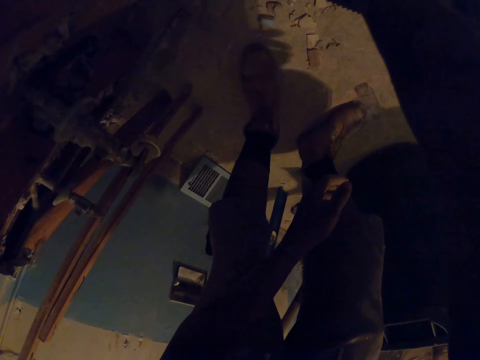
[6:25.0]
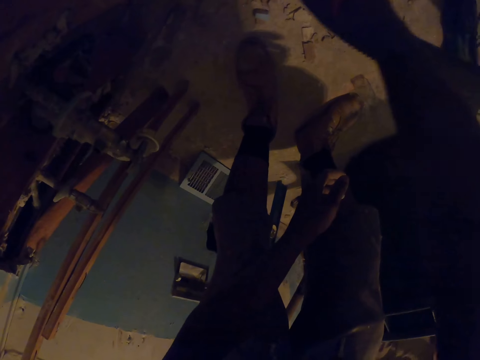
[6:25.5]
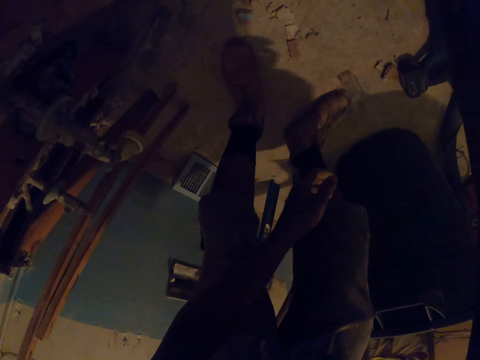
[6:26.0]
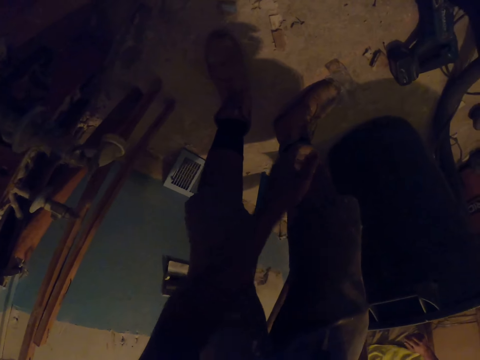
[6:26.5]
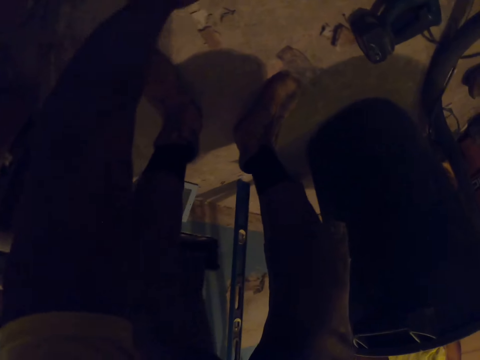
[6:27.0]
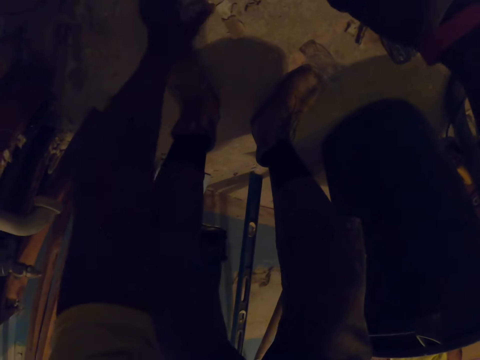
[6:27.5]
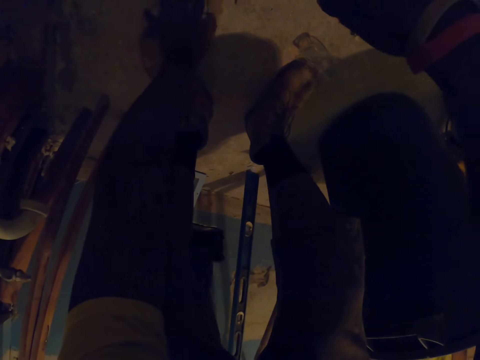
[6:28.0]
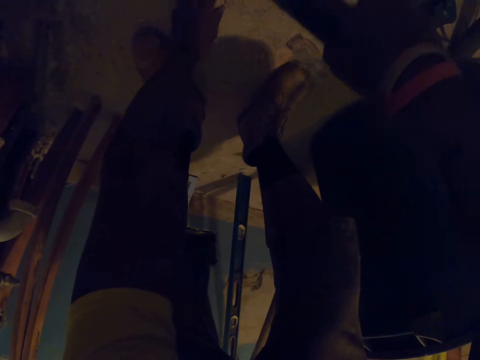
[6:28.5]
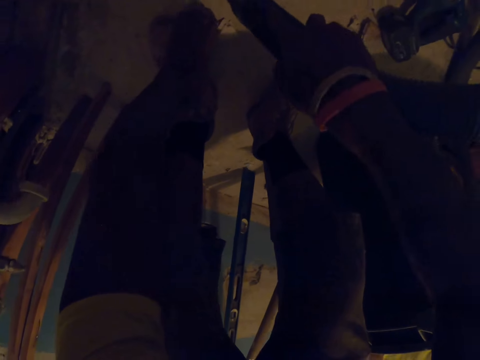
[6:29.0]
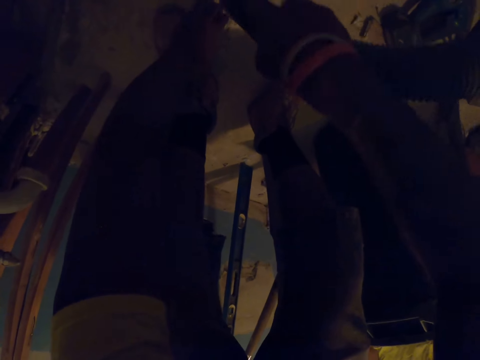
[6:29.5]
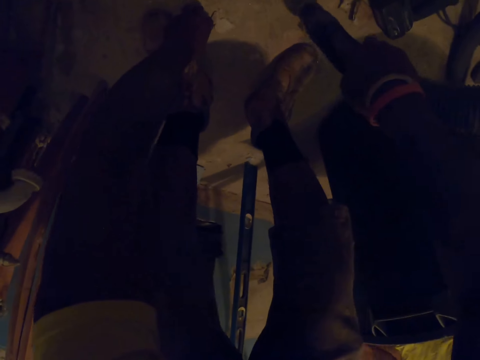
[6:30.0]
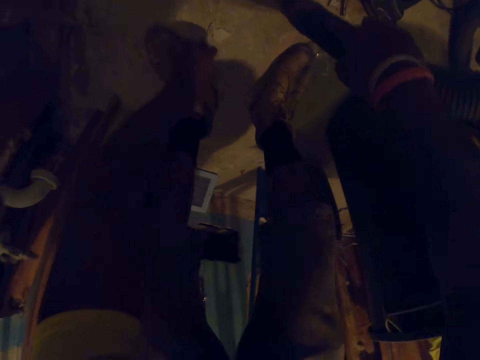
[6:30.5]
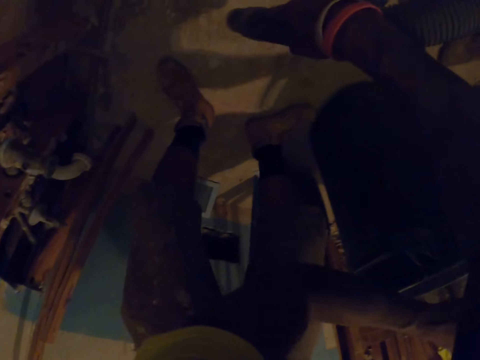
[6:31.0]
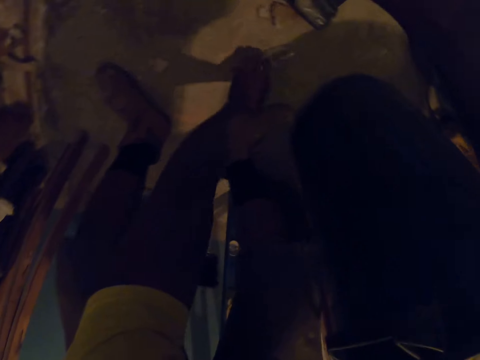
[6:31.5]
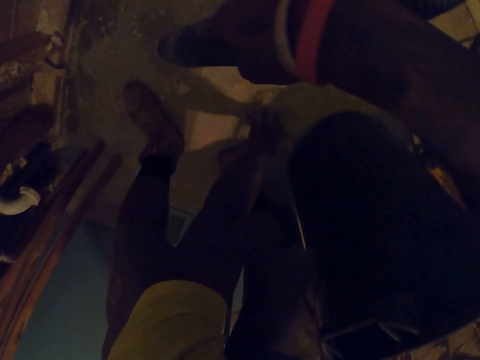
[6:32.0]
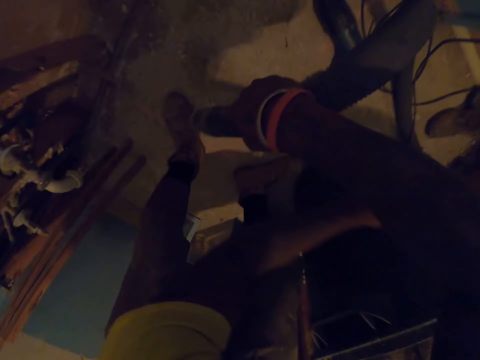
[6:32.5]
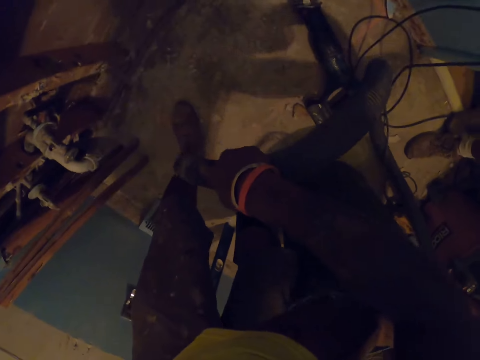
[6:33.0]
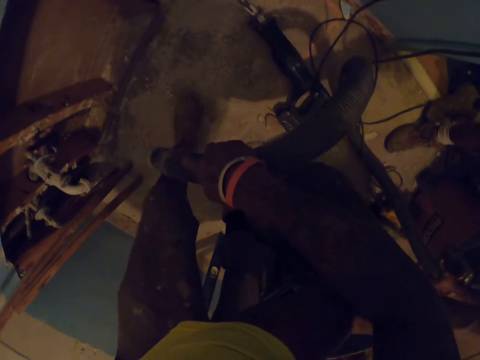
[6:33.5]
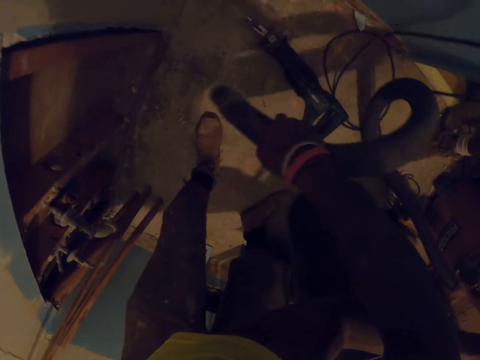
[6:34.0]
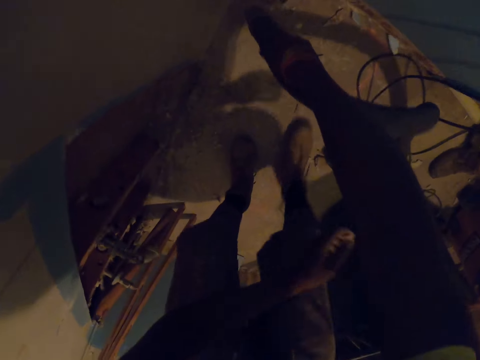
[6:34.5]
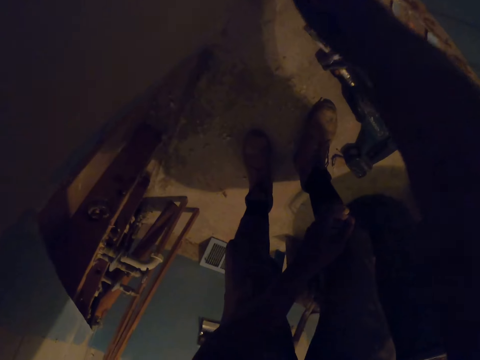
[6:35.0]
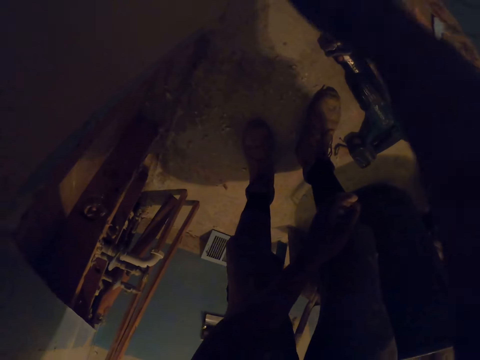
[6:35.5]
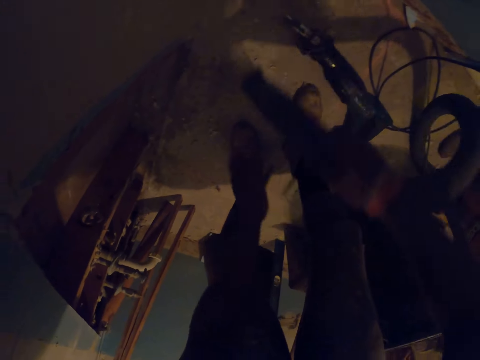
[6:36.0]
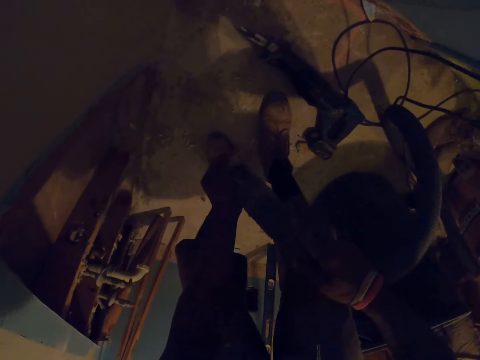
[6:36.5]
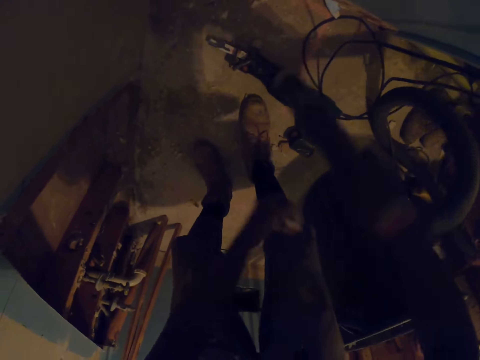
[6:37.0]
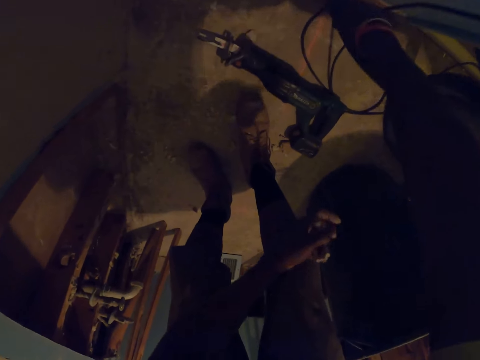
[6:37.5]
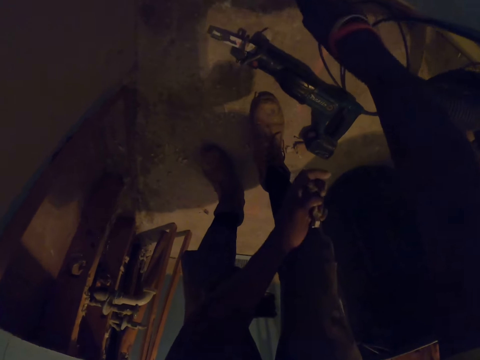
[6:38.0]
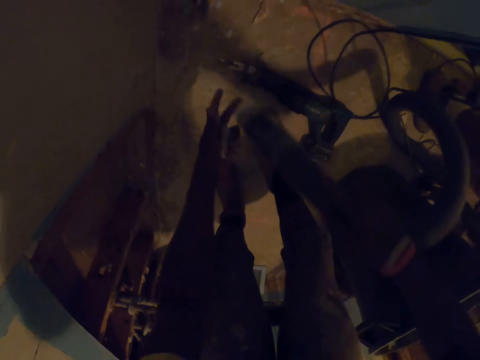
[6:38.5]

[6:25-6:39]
The camera wearer picks up another debris or plywood from the floor with his left hand. He sucks the dust with the vacuum cleaner and picks up the plywood on the floor. He tosses the debris into the plastic bin with his left hand. He picks up another debris from the floor with his left hand and tosses the debris into the plastic bin with his left hand. He sucks the dust with the vacuum cleaner. He removes the debris in the hose of the vacuum cleaner with his left hand. He vacuums the debris on the floor with the vacuum cleaner in his right hand.

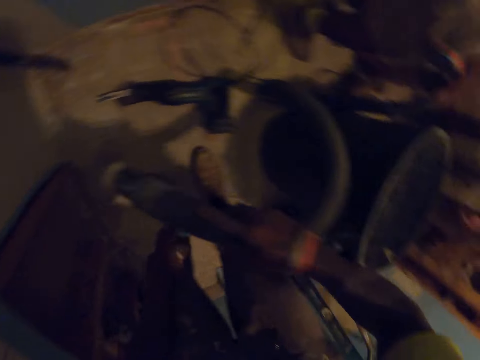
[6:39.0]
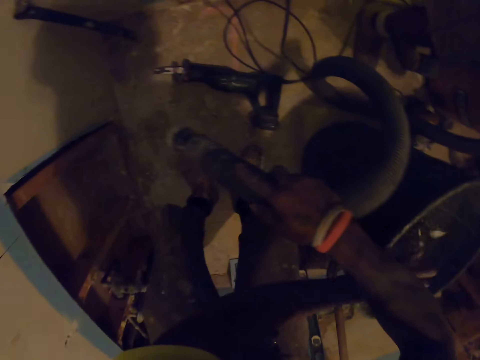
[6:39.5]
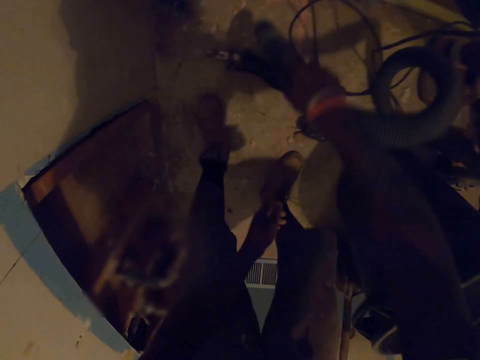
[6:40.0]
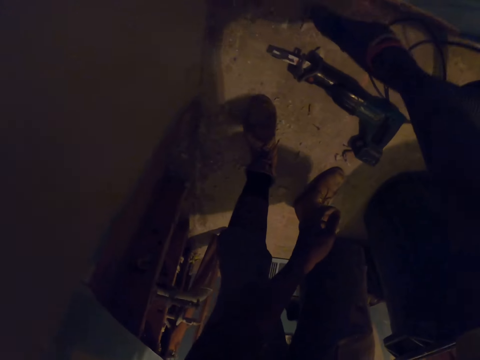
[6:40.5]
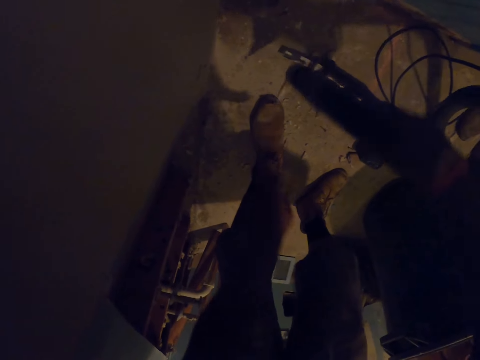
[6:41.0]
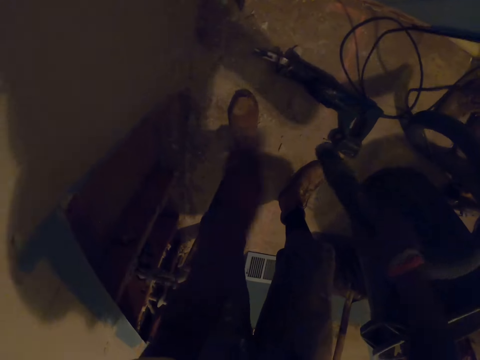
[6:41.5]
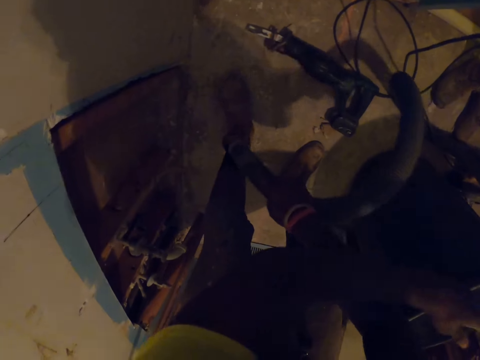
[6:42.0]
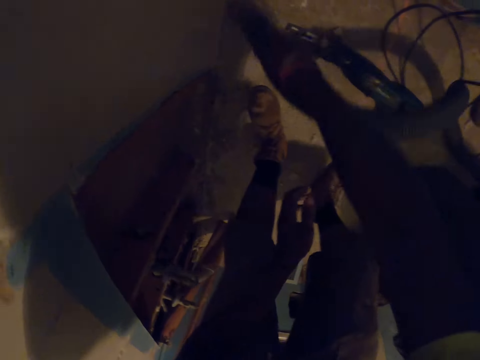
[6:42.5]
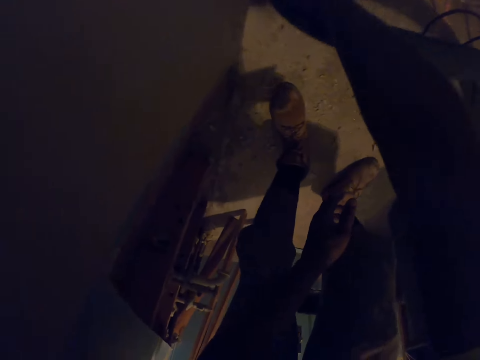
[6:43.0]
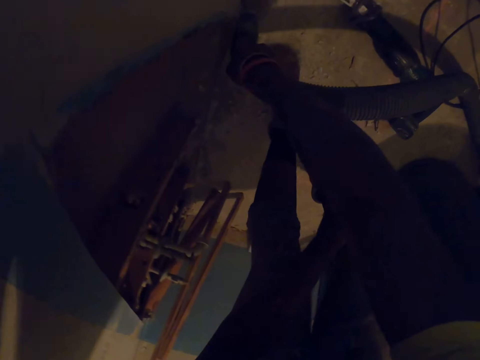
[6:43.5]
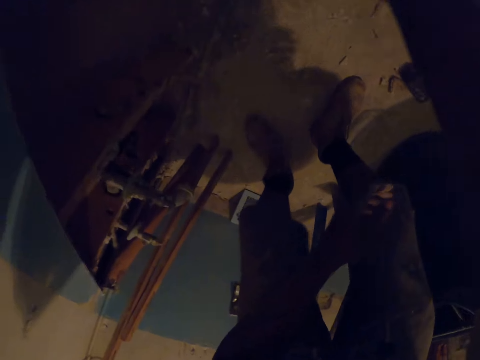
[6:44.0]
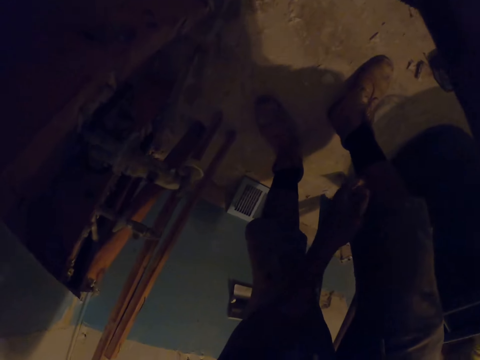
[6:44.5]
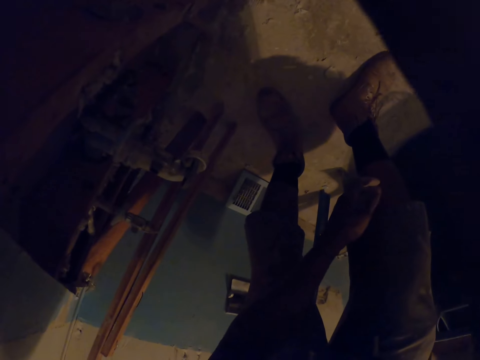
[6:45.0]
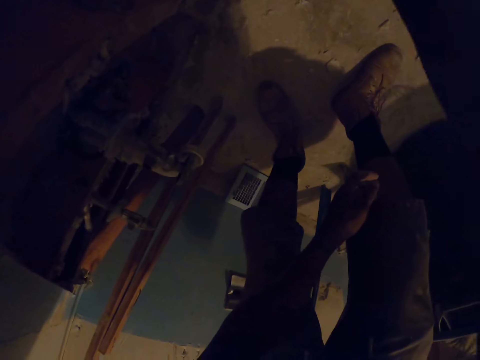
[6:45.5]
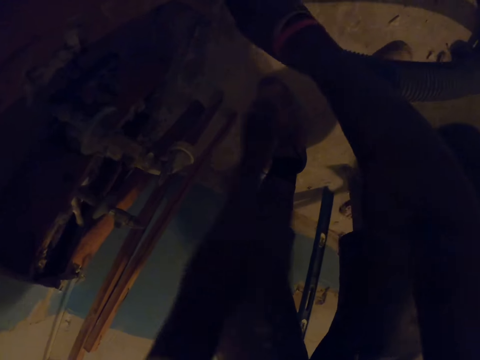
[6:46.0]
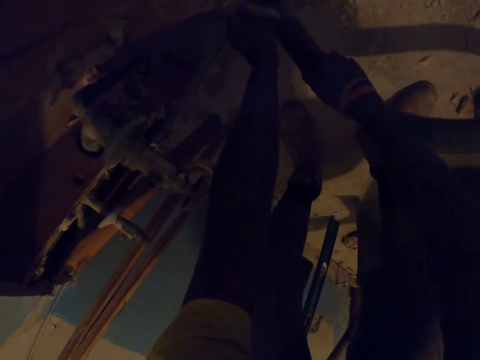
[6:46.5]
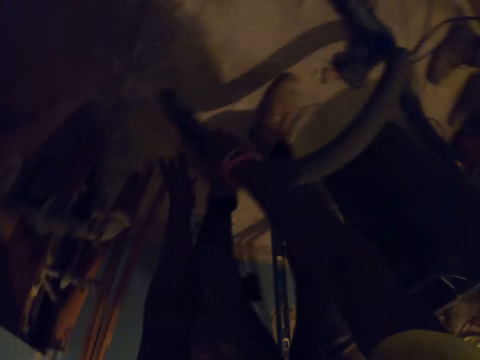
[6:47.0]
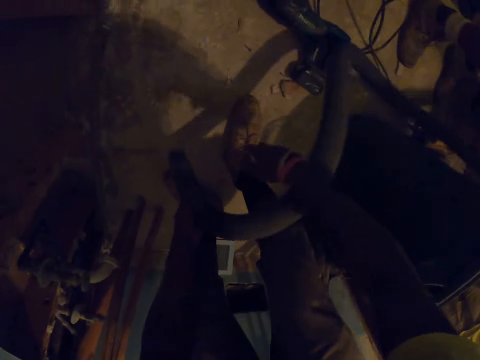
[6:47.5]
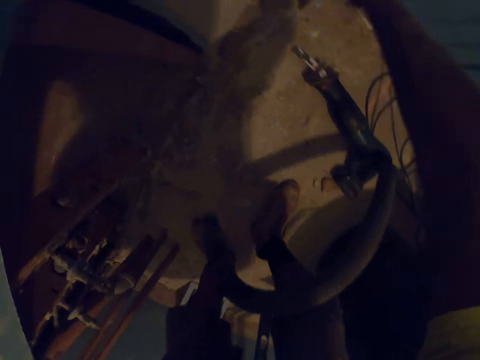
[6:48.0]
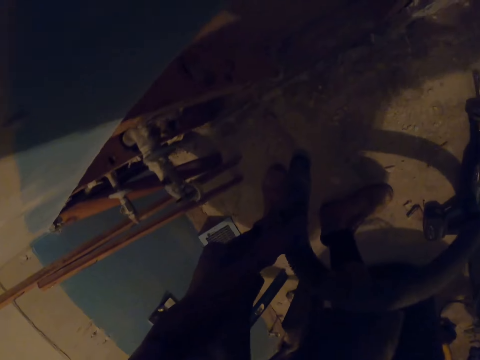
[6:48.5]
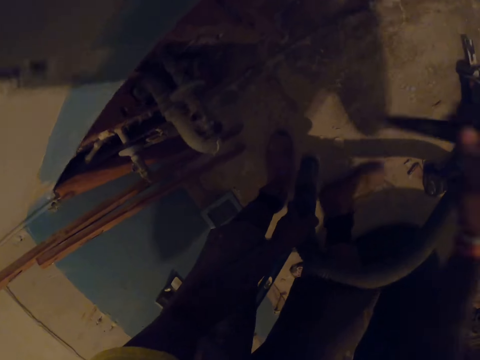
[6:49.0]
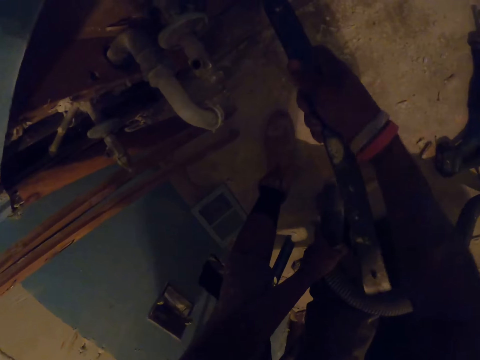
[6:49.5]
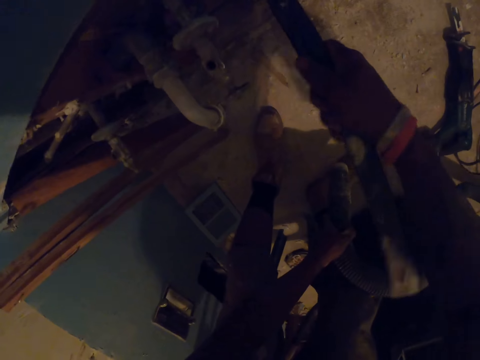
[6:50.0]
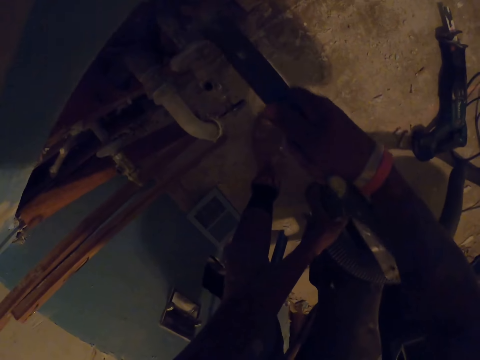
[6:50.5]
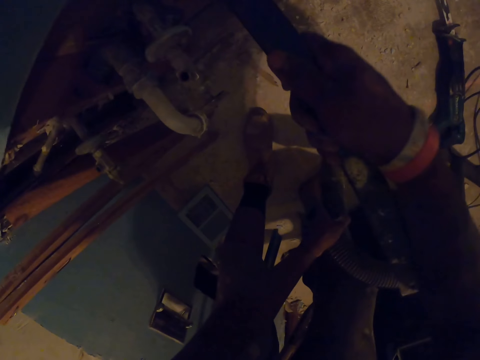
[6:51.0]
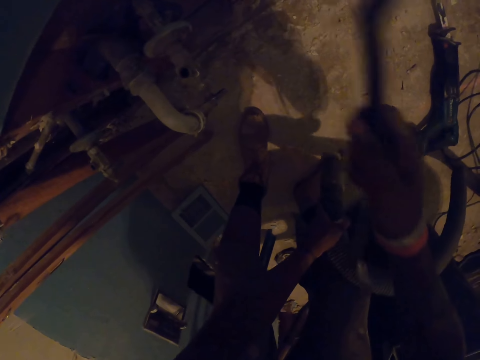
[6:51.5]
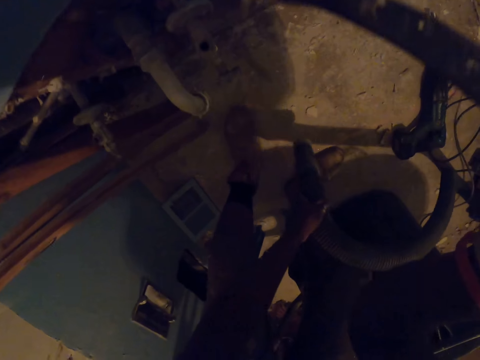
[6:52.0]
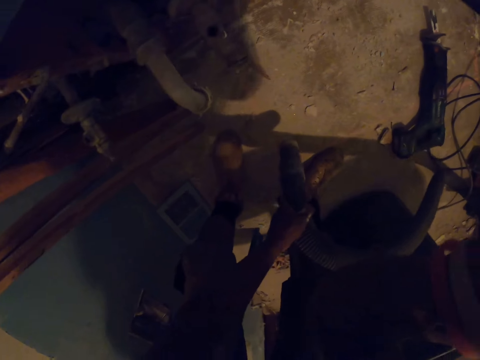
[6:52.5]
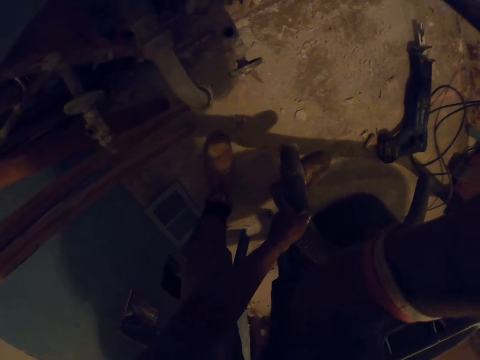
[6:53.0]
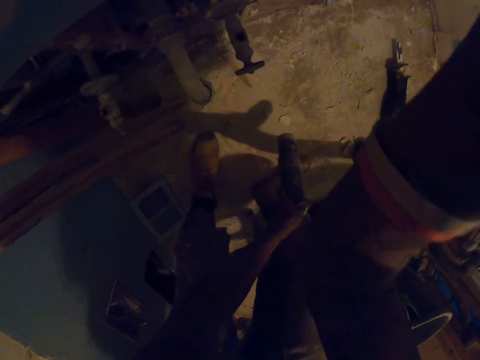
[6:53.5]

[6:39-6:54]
The camera wearer removes another debris in the hose of the vacuum cleaner with his left hand and tosses the debris into the plastic bin with his left hand. He vacuums the debris on the floor with the vacuum in his right hand. He removes another debris in the hose of the vacuum cleaner with his left hand and tosses the debris into the plastic bin with his left hand. He vacuums the debris on the floor with the vacuum cleaner in his right hand. He touches the wooden frame with his left hand. He moves the plywood. He passes the hose of the vacuum cleaner to his left hand. He holds the vacuum cleaner with his left hand. He picks up the crow bar or metal bar from the floor with his right hand. He vacuums the debris on the floor with the vacuum cleaner in his left hand. He removes another nail from the wooden frame with the crow bar in his right hand.
